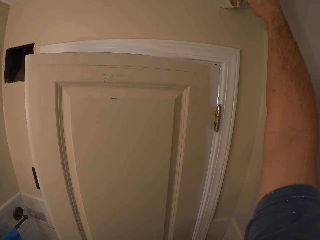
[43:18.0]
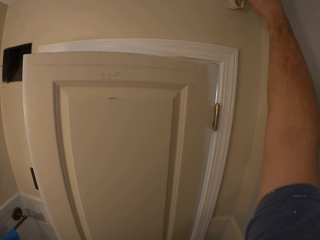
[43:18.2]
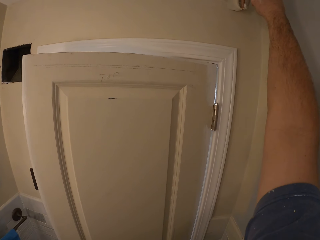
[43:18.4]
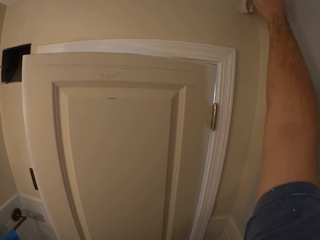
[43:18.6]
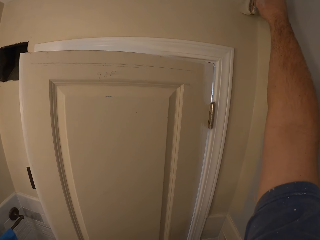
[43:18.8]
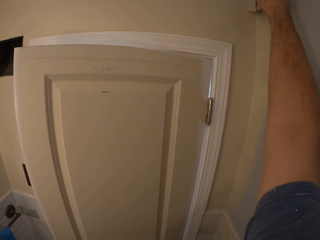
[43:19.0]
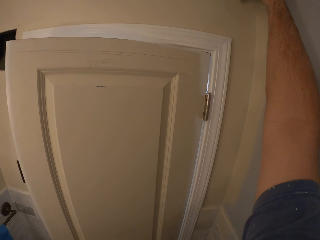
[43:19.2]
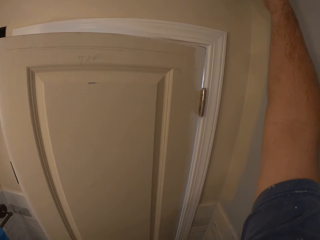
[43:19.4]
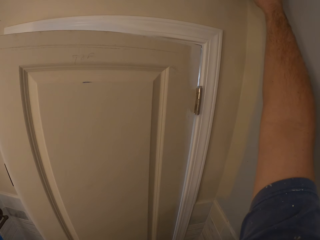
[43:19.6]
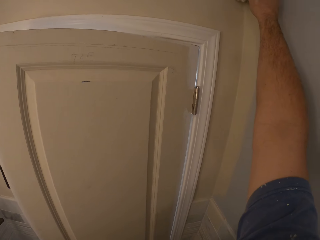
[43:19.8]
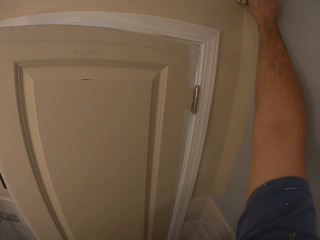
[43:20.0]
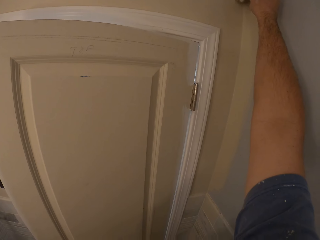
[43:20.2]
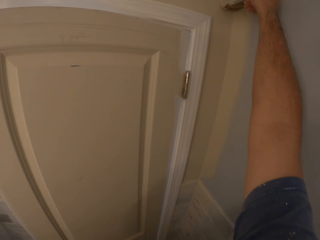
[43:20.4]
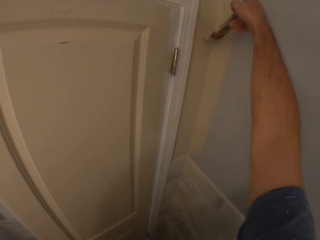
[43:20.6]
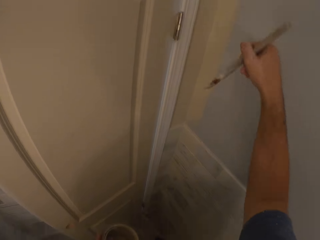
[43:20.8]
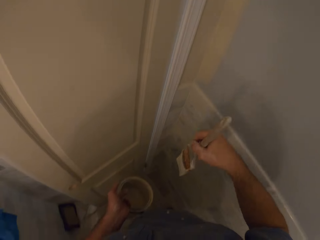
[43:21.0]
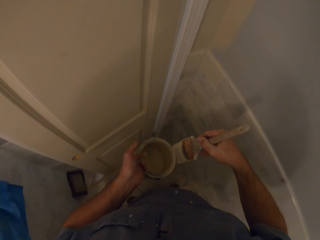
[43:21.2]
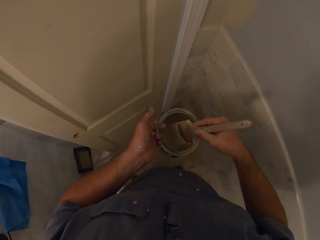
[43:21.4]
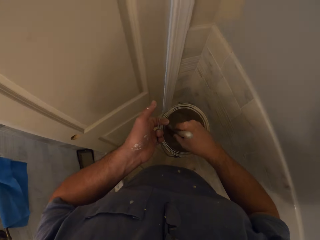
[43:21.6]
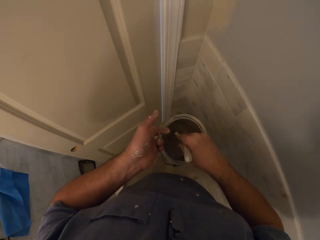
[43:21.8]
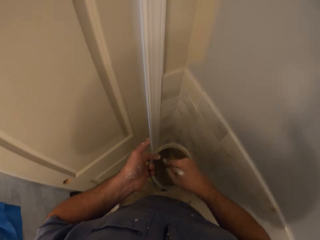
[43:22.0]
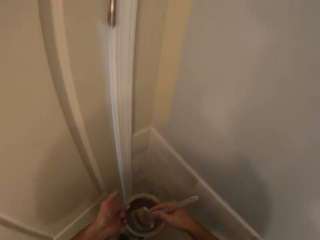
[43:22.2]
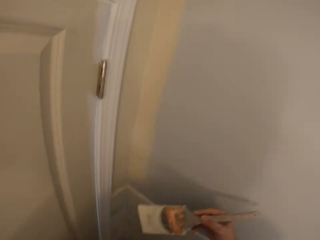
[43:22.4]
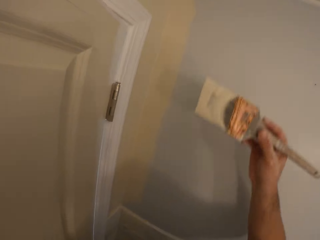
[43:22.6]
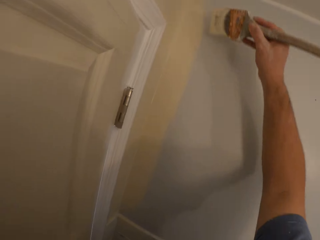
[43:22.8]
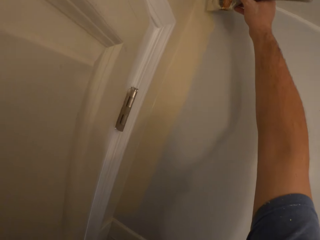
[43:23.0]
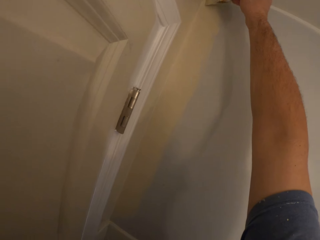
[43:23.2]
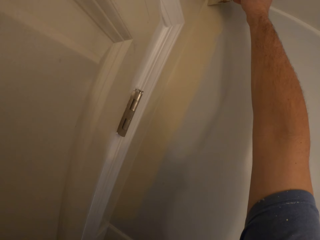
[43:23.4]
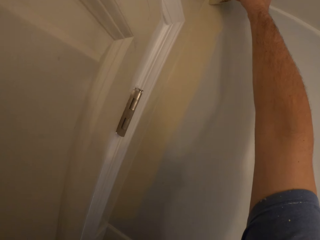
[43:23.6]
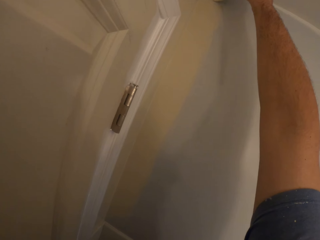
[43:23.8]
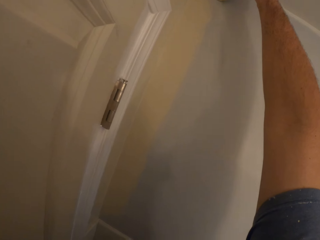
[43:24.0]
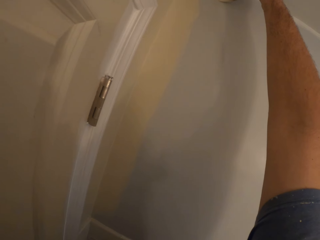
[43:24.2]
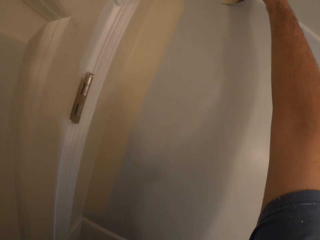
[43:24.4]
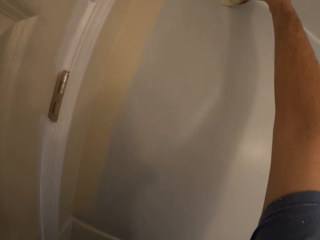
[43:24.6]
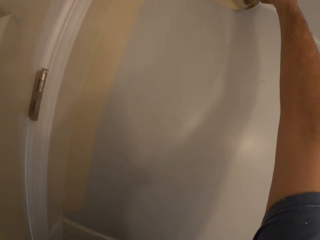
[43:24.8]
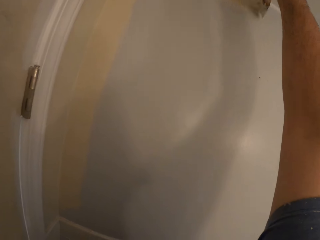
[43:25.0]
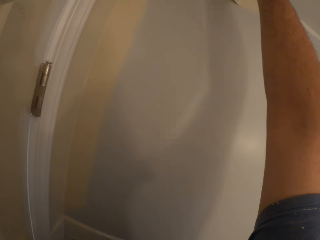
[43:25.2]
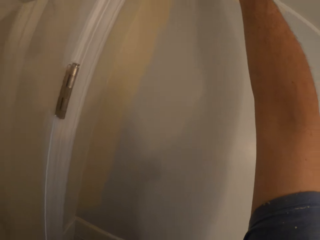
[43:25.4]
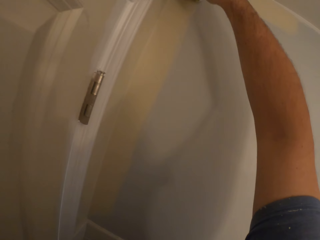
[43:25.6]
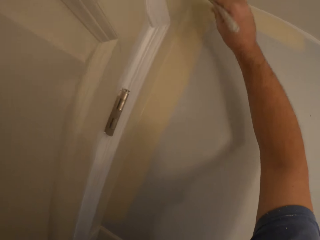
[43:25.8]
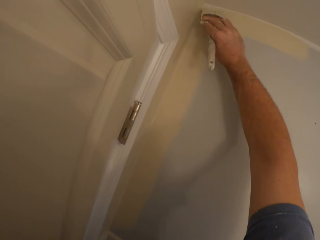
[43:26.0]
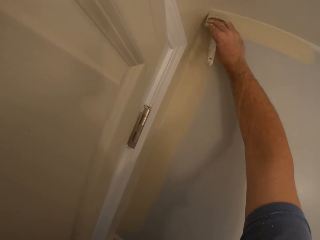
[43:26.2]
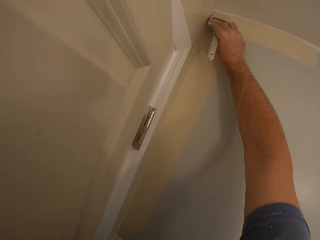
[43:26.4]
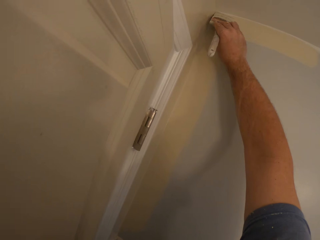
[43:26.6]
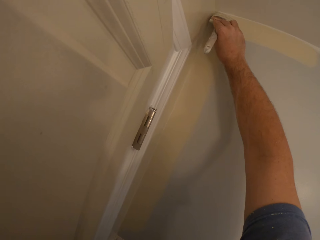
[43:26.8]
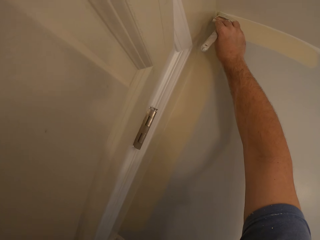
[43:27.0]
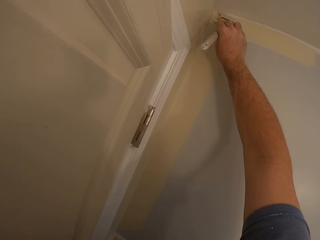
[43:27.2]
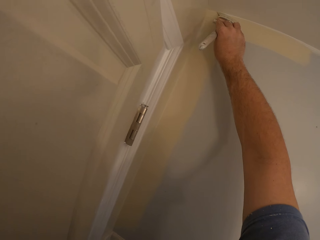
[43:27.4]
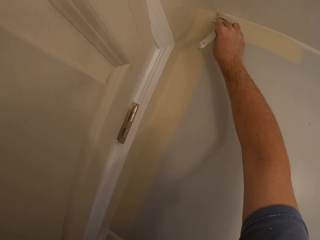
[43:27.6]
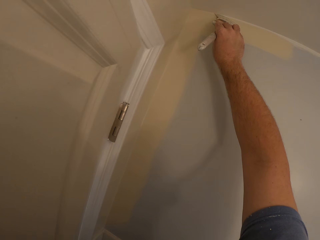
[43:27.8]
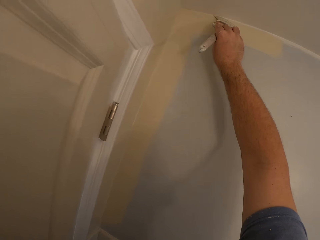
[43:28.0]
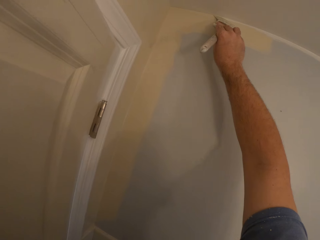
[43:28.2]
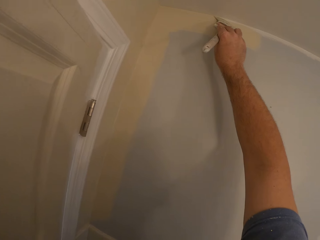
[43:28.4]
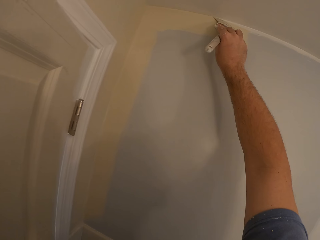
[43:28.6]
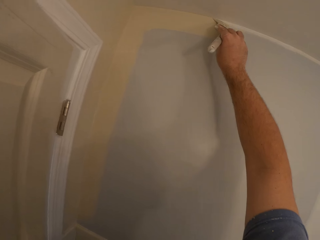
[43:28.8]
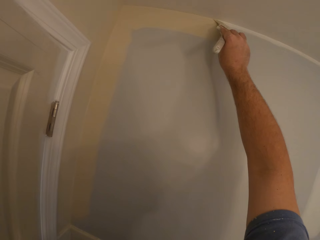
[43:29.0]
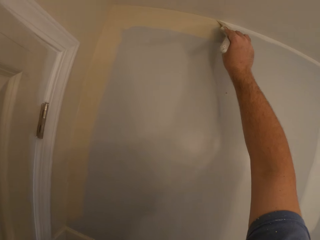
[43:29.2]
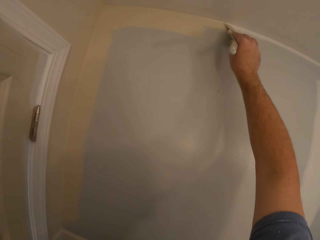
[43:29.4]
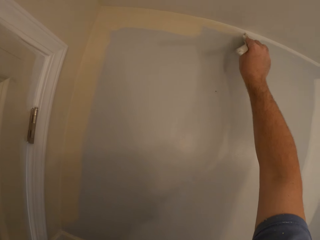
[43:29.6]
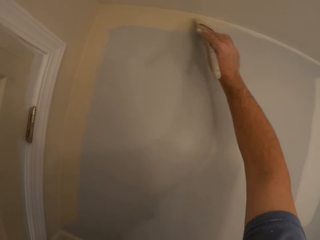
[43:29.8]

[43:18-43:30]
The camera wearer dips the paint brush in the paint container. He paints the wall with the paint brush in his right hand.

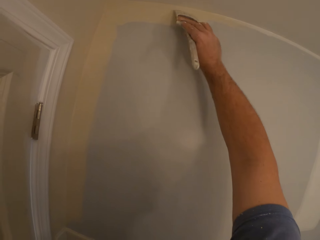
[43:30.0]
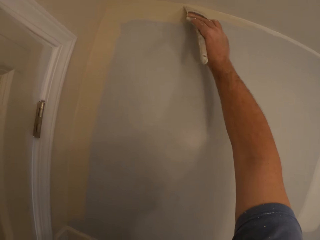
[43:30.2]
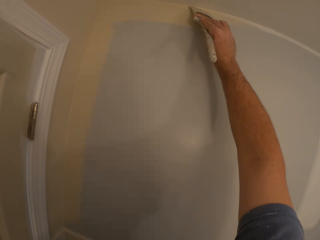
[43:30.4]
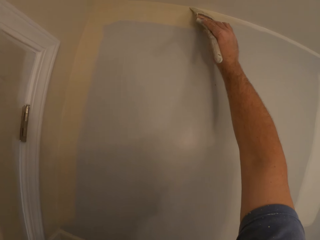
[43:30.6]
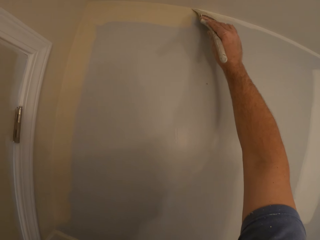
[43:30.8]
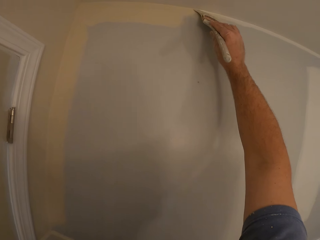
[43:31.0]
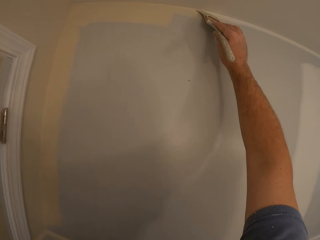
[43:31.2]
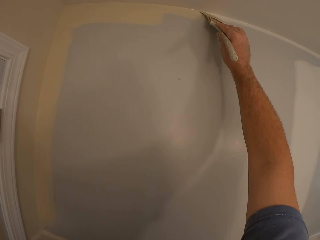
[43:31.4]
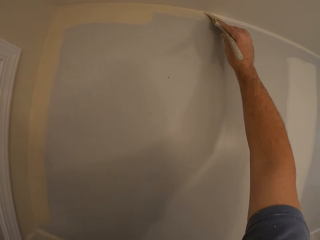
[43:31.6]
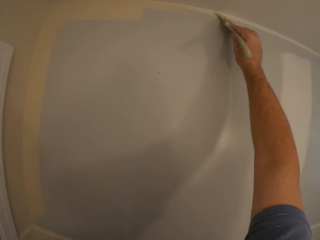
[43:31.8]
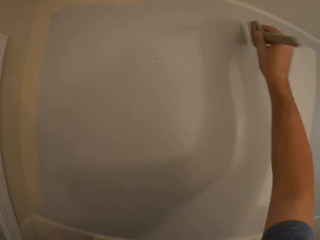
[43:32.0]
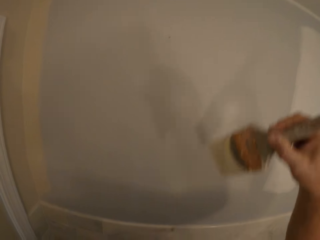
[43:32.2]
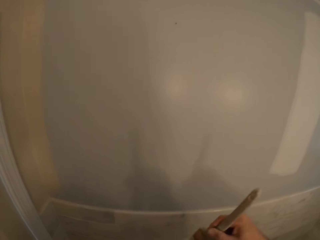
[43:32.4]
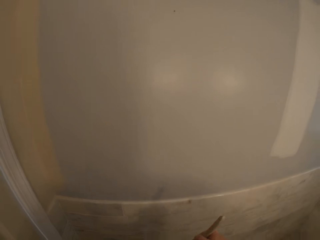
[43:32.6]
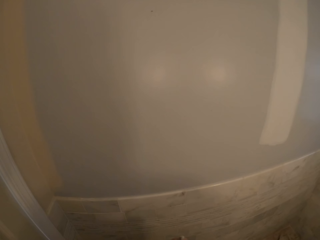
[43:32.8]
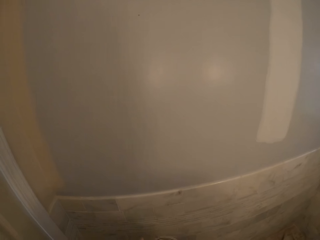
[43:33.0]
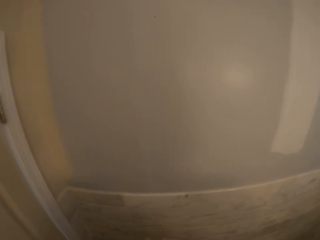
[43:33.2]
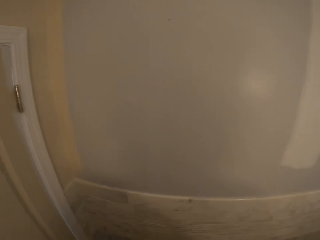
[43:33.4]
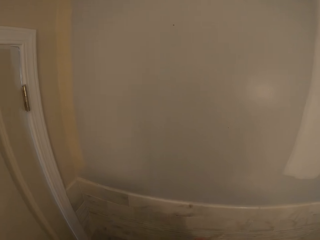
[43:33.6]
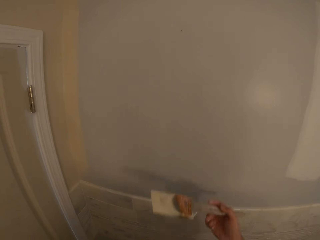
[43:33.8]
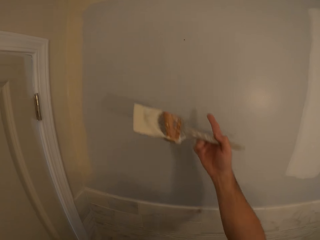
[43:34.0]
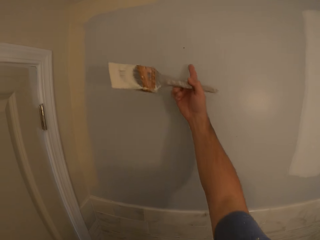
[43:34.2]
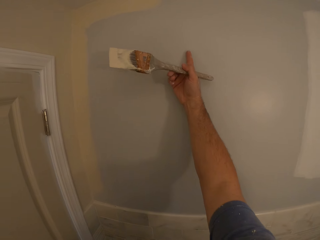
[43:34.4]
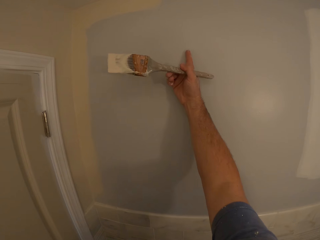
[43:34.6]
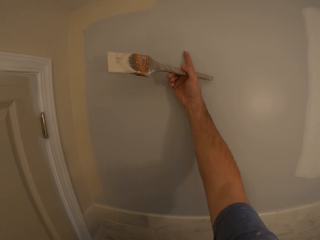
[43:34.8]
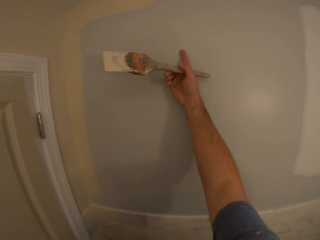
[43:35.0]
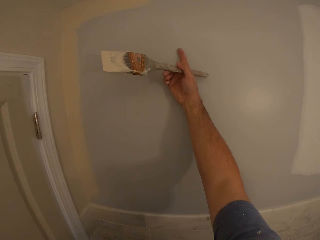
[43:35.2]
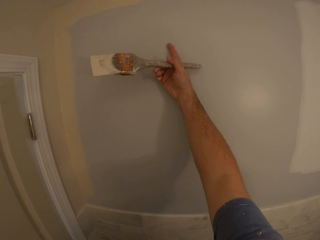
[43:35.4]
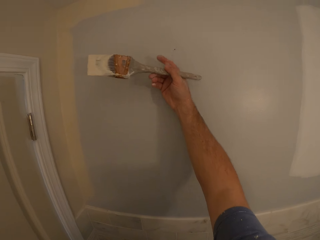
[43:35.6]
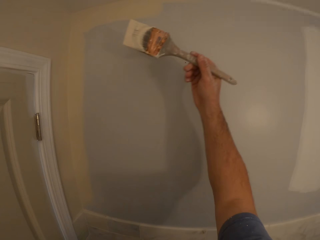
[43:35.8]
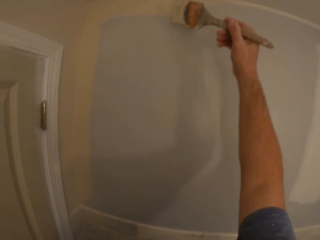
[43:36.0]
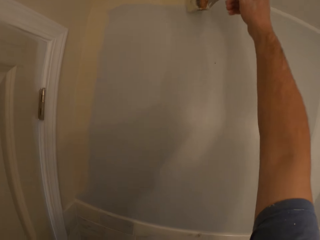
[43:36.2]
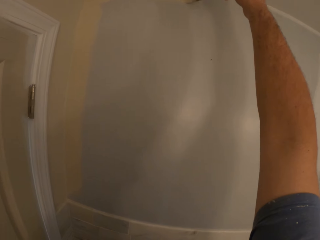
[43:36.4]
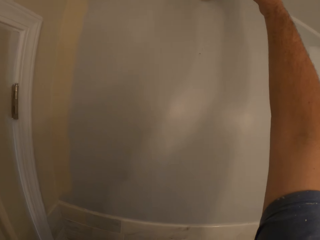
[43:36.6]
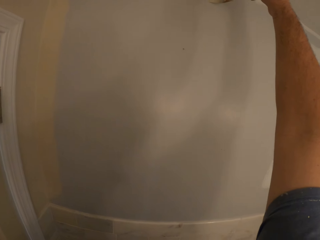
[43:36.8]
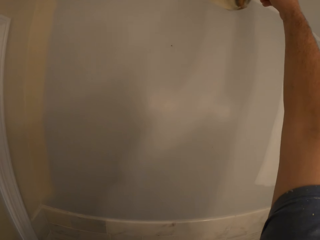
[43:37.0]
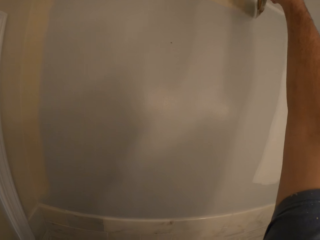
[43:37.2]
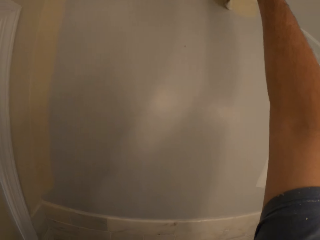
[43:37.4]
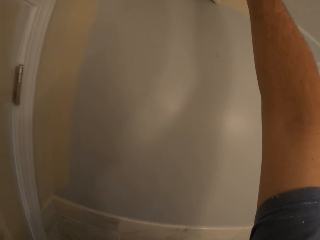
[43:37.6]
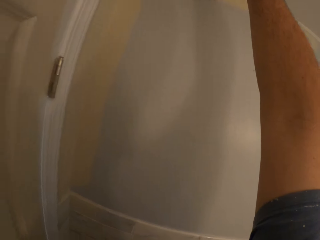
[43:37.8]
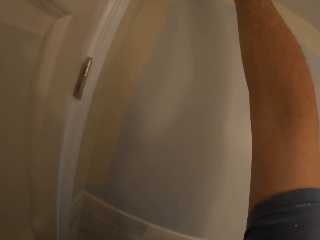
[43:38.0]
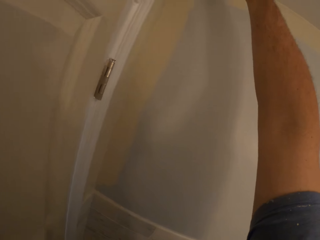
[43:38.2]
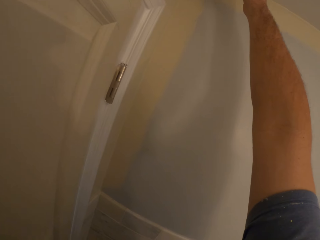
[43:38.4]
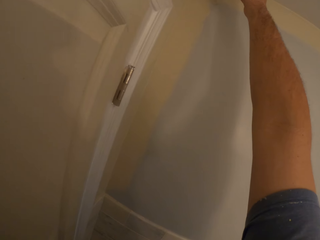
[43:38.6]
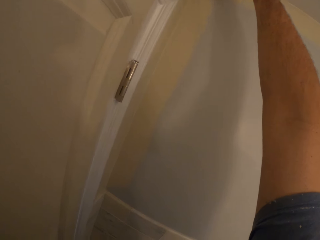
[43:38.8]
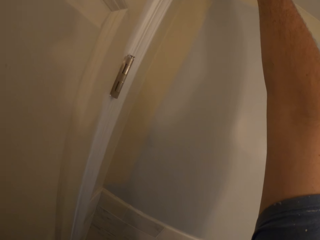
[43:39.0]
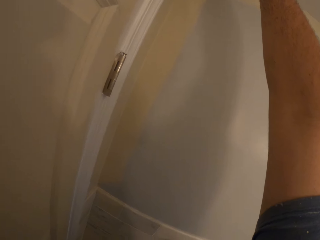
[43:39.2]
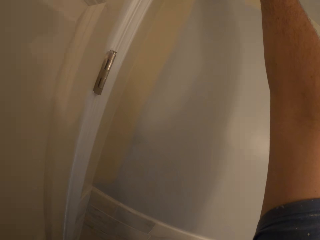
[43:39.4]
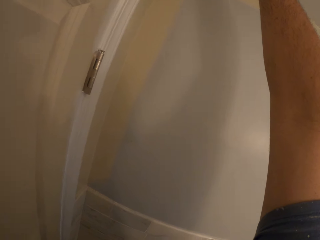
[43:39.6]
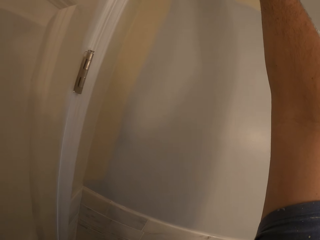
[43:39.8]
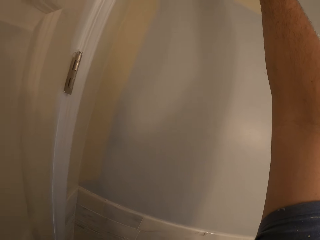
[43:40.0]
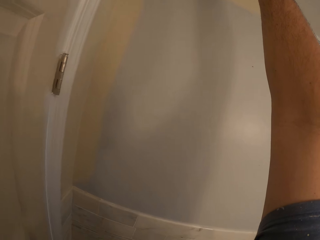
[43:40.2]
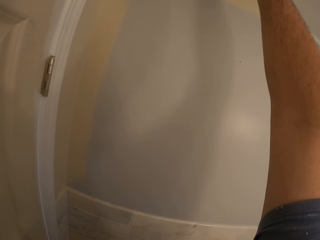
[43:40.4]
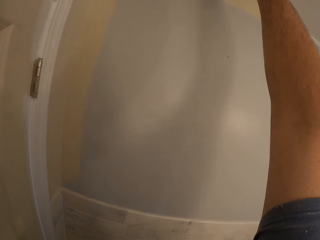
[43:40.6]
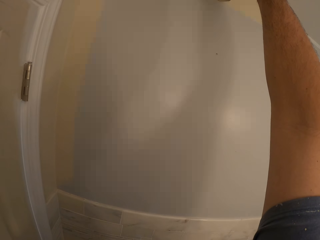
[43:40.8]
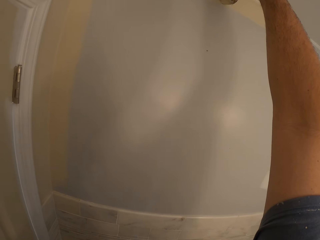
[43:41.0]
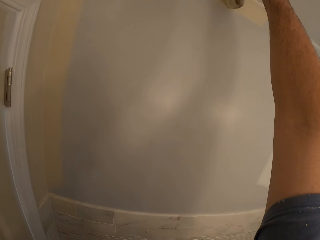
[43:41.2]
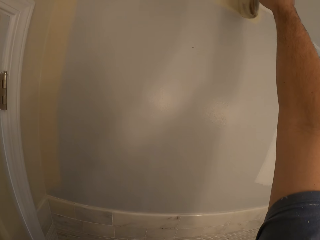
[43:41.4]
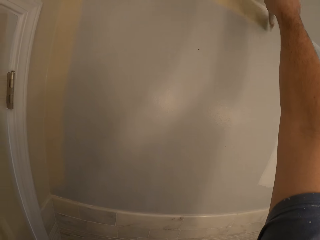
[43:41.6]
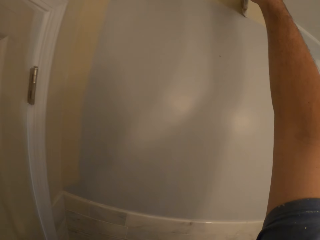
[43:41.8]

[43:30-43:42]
The camera wearer dips the paint brush into the paint can. He touches the wall with his right index finger. He paints the wall with the paint brush in his right hand.
